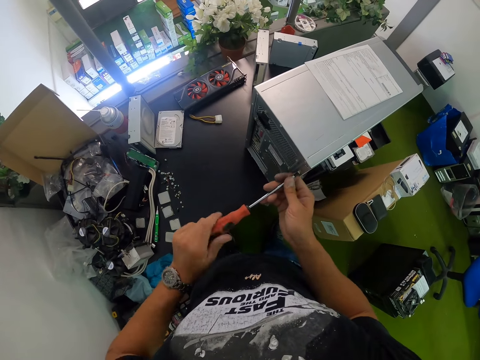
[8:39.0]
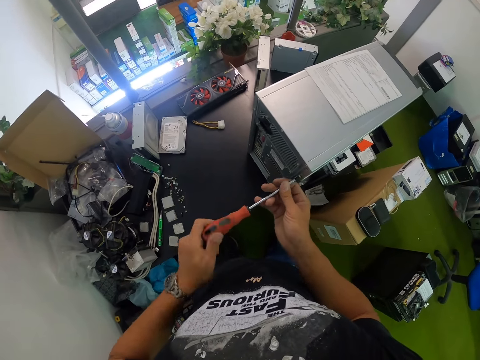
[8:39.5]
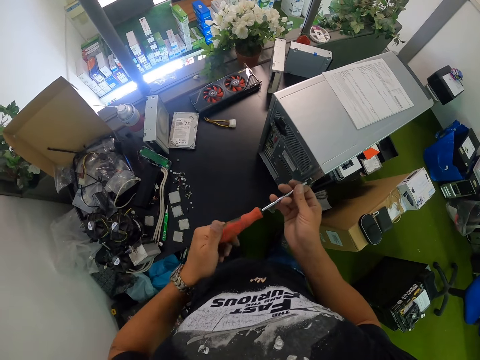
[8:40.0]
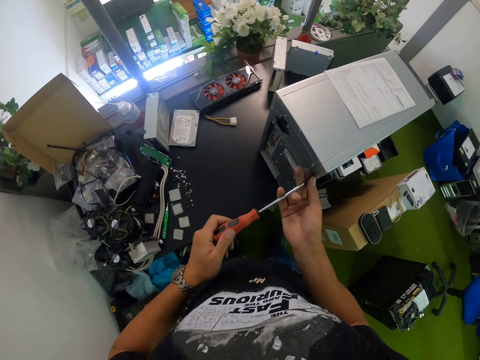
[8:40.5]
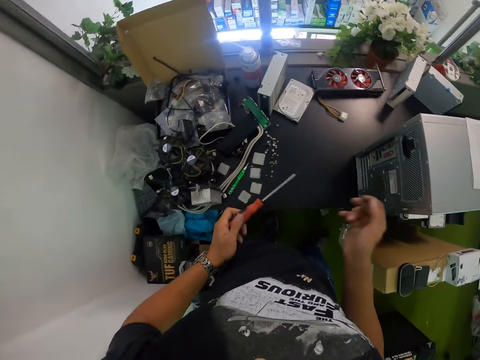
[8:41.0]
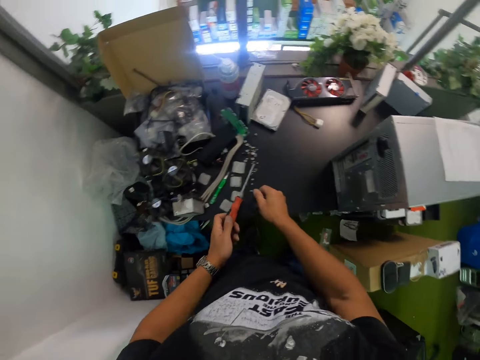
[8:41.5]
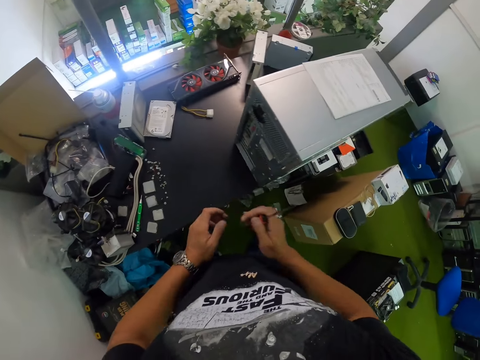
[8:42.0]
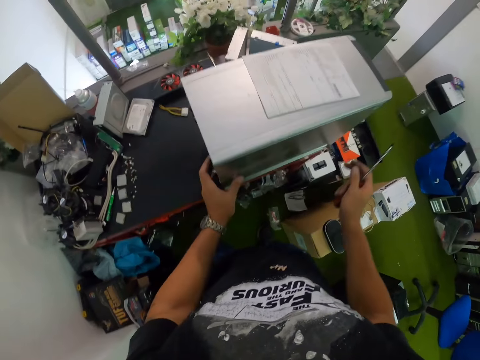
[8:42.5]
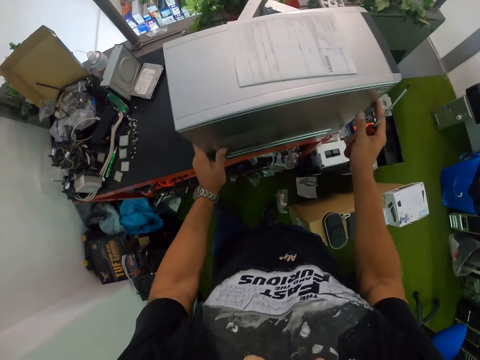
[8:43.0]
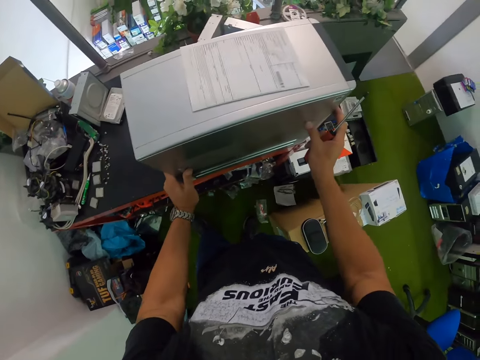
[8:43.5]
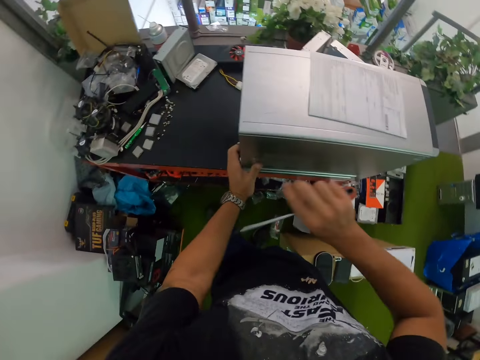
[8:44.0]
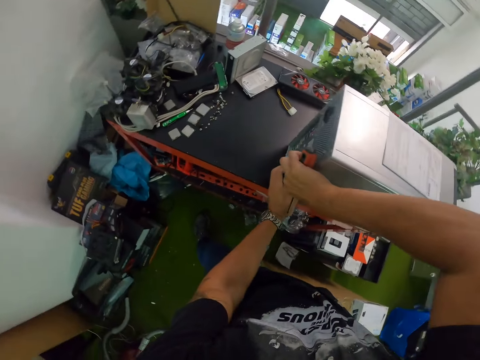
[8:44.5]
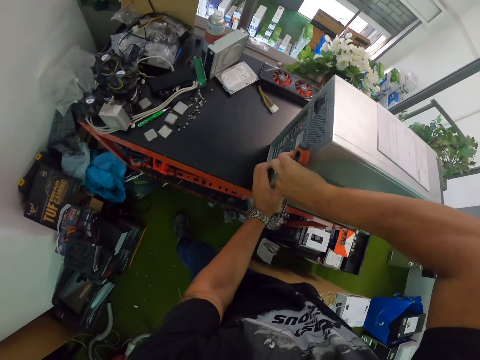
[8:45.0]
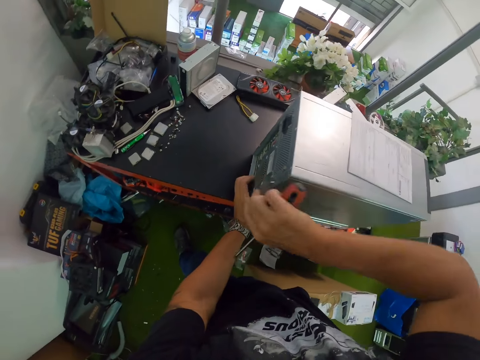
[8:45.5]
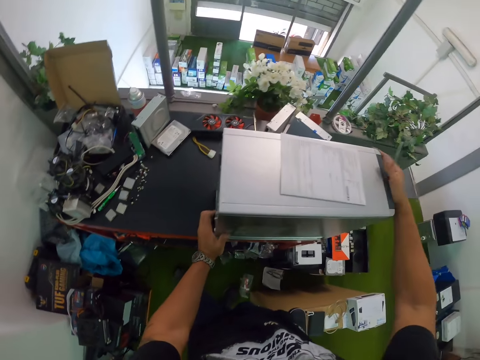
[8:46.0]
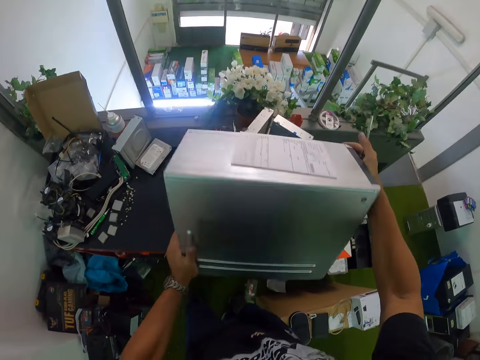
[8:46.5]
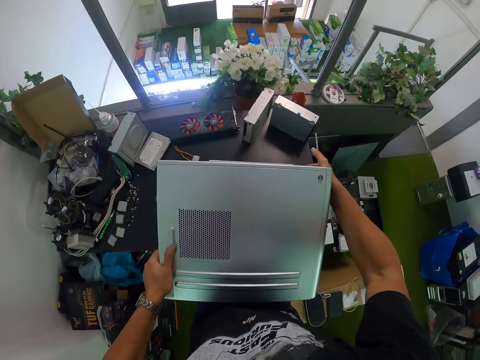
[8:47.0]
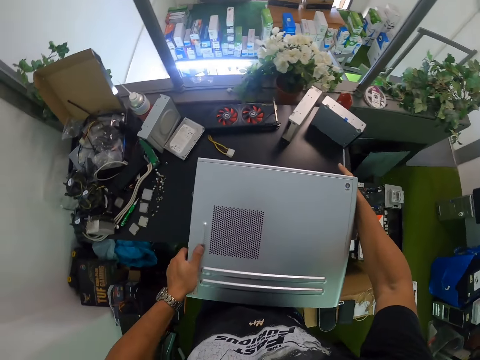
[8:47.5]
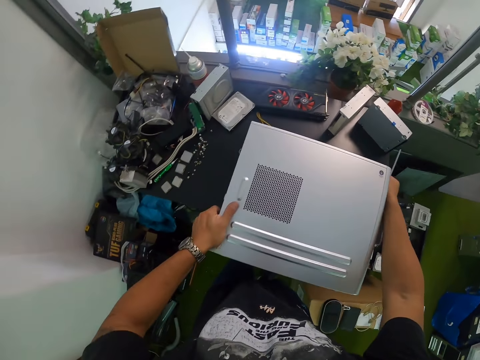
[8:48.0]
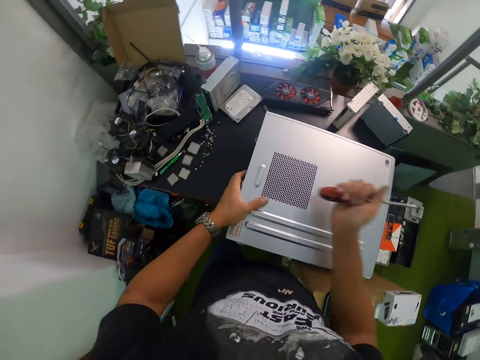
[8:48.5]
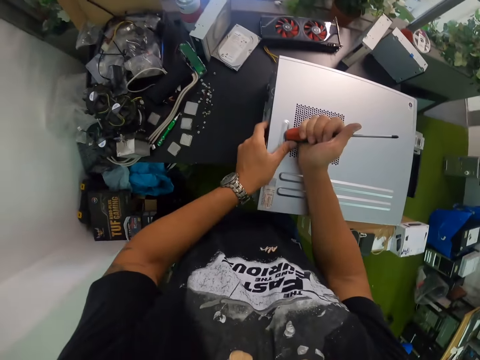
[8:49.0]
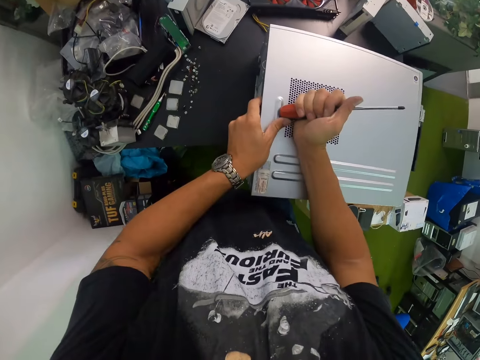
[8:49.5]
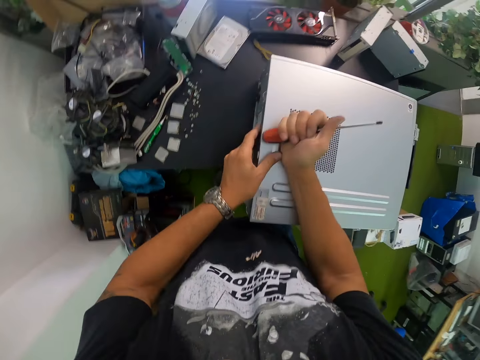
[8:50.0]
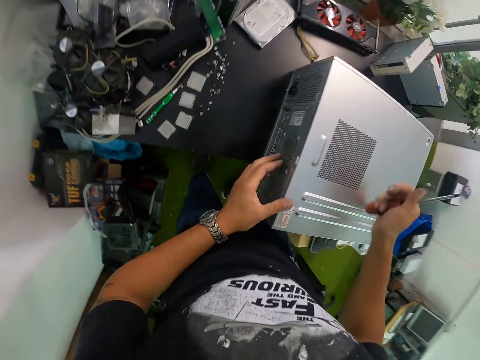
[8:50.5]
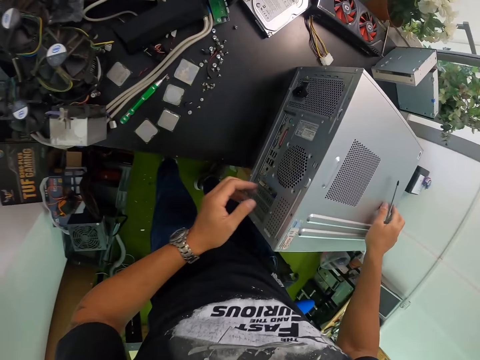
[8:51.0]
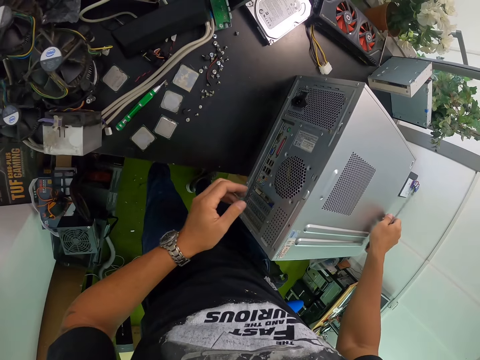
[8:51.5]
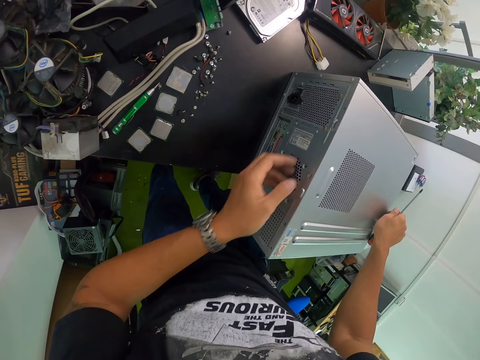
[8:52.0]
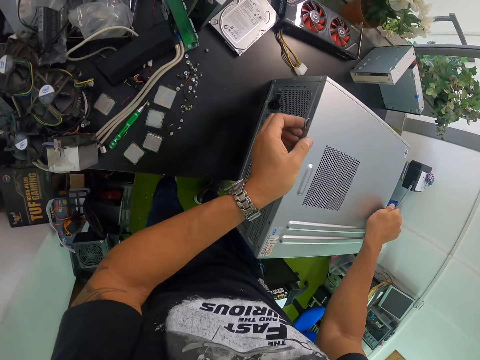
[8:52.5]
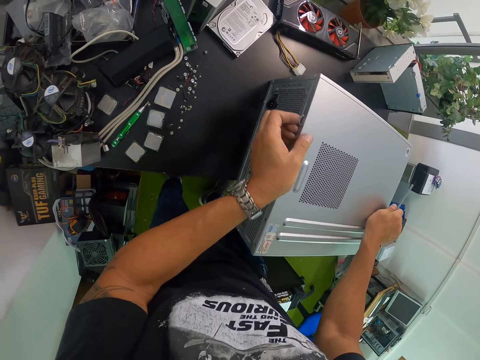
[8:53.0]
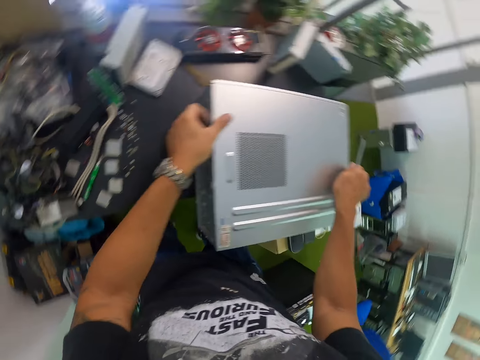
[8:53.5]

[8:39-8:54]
The camera wearer drops the screw on the table with his right hand. He passes the screwdriver from his left hand to his right hand. He adjusts the computer case on the table with both hands. He holds the CPU with both hands. He flips the CPU. He pushes the side of the computer case with the screwdriver in his right hand. He pulls the CPU with the screwdriver. He pushes the side of the computer case with both hands.

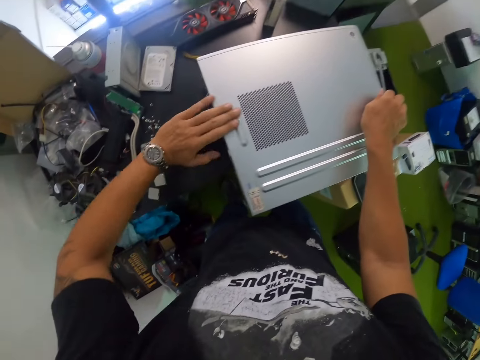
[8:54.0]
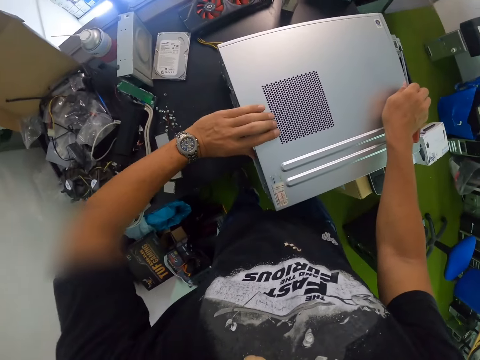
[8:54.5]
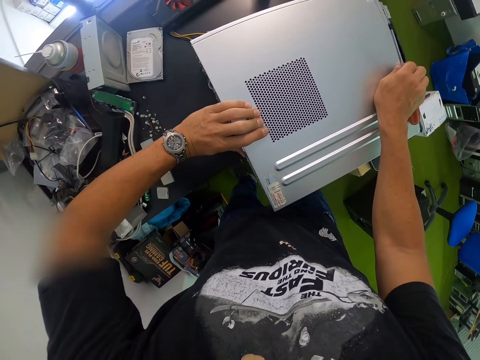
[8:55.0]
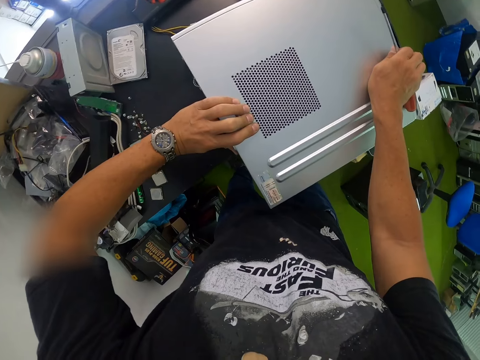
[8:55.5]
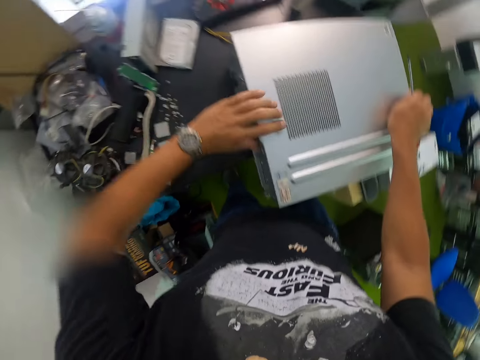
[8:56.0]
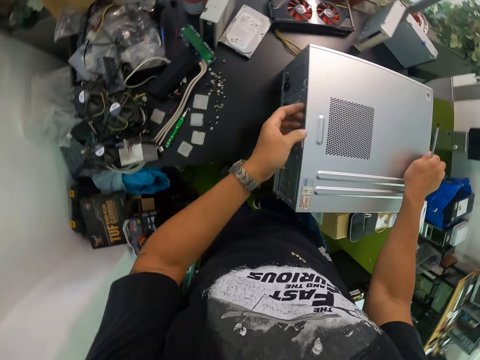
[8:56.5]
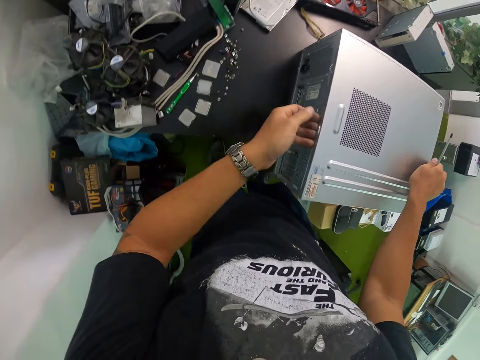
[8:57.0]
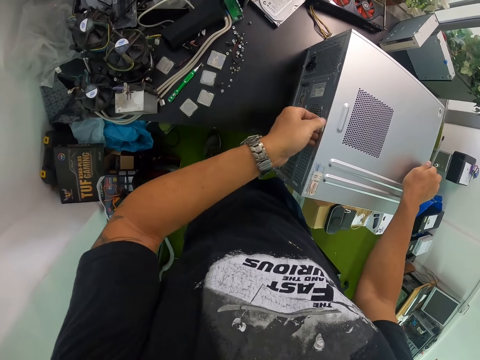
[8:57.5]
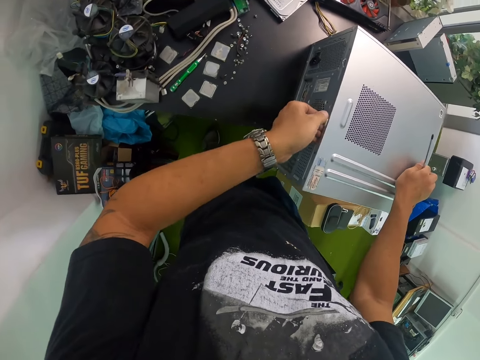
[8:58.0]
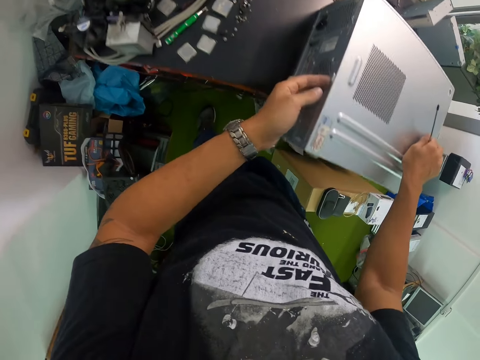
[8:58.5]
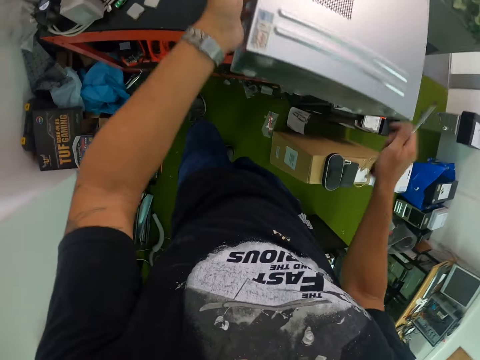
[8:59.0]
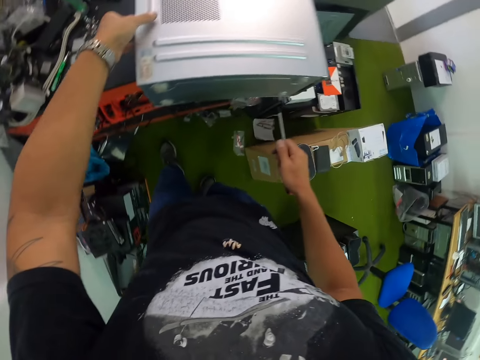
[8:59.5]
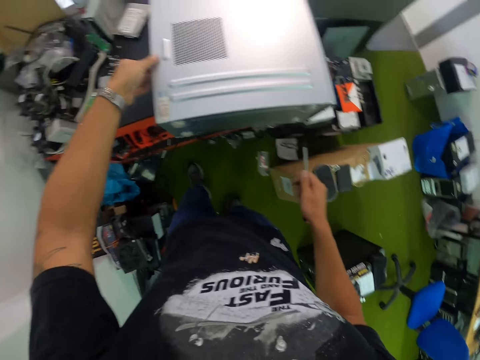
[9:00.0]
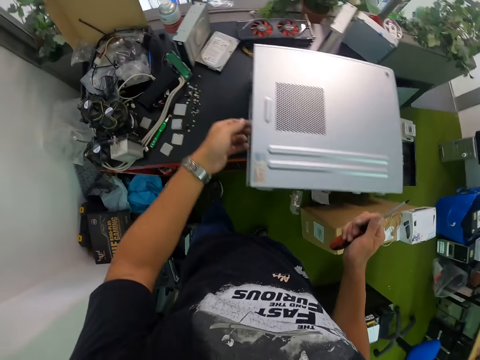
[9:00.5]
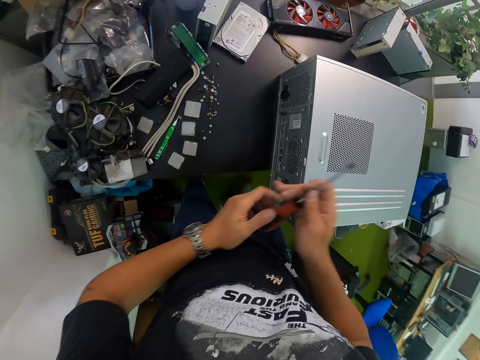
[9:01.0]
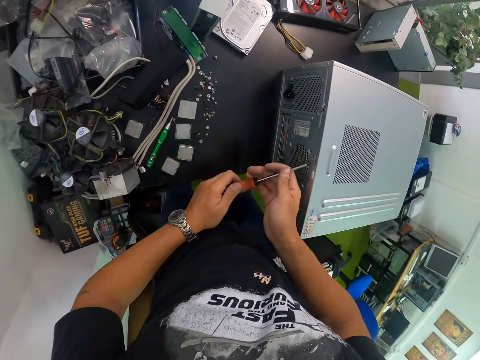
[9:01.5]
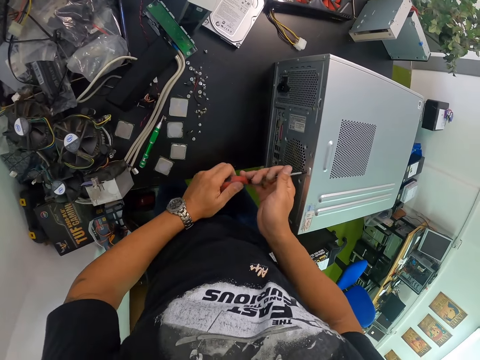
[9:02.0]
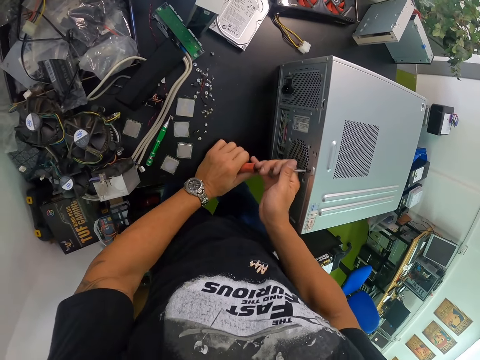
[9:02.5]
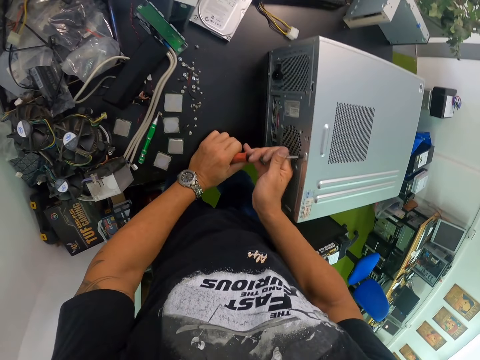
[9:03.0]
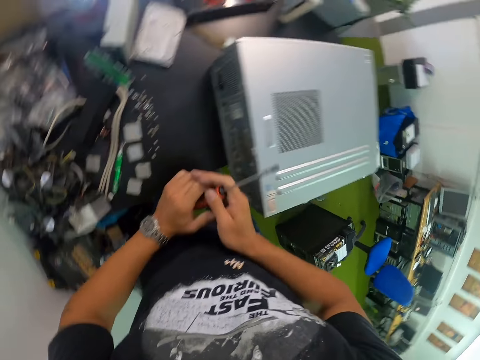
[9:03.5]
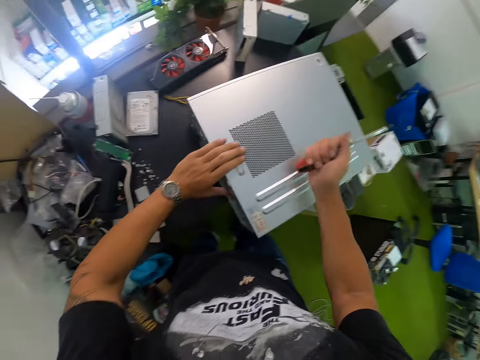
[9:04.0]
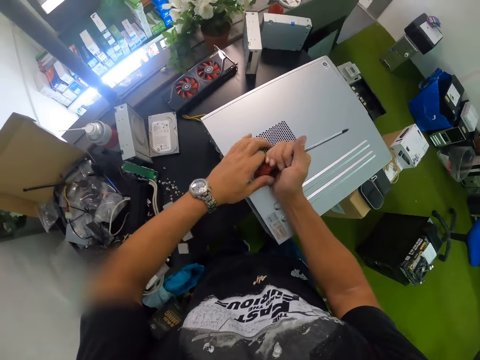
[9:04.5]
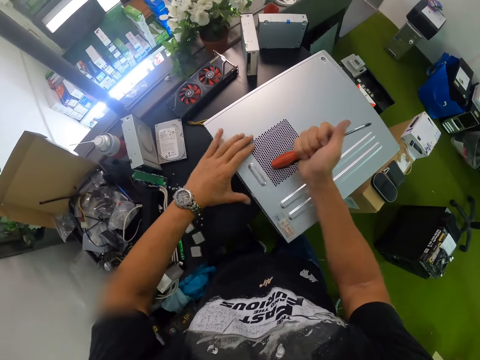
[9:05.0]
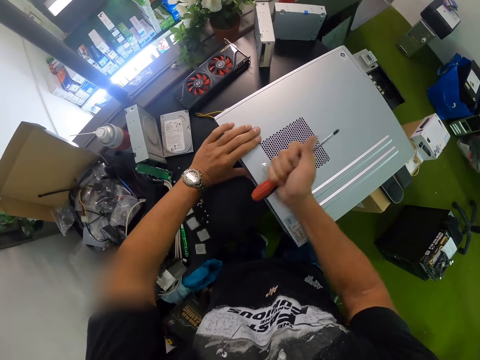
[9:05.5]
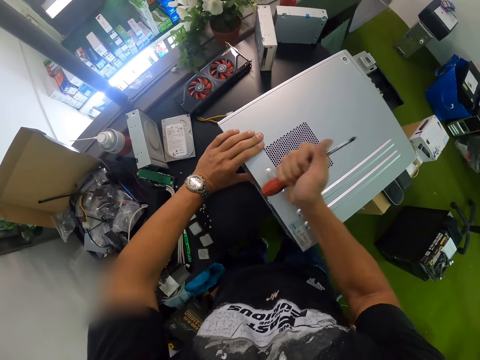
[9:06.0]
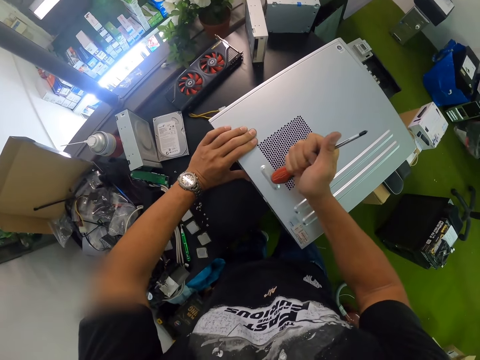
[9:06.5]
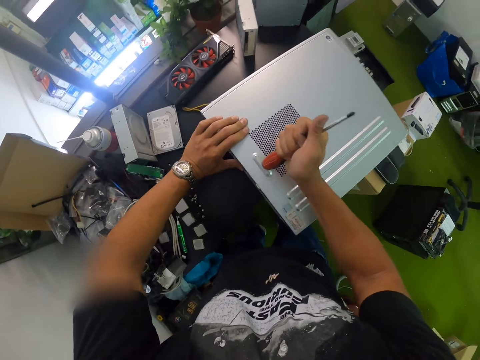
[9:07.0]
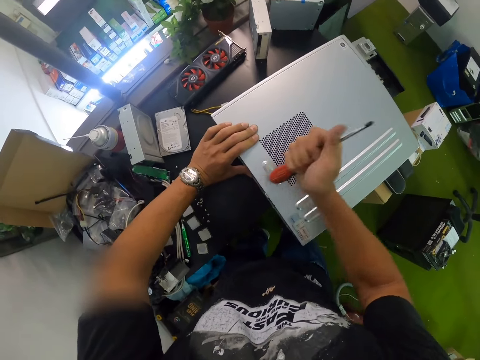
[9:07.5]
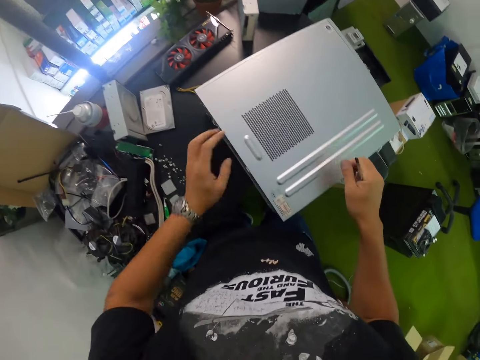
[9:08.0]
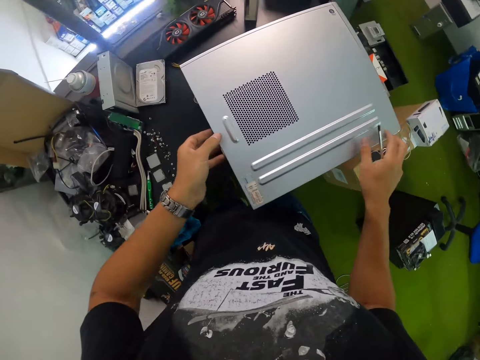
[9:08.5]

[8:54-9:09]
The camera wearer pulls the CPU case with his hands. He loosens the computer case with the screwdriver in both hands. He pulls the CPU case with the screwdriver. He pushes the side of the computer case with the screwdriver in his right hand. He holds the CPU with his left hand. He hits the side of the computer case with the screwdriver in his right hand.
